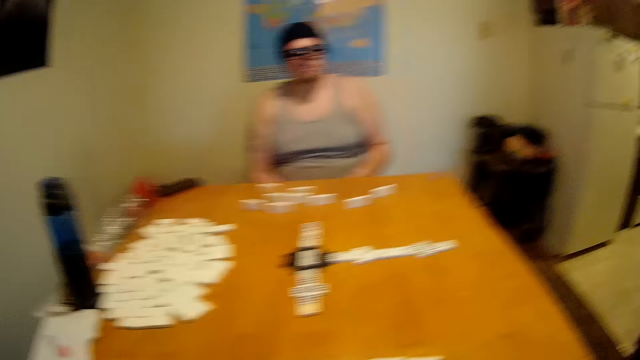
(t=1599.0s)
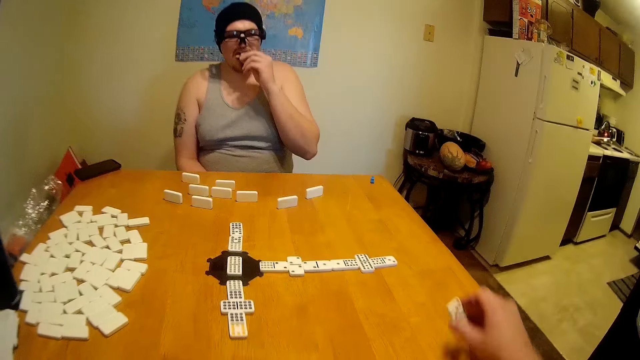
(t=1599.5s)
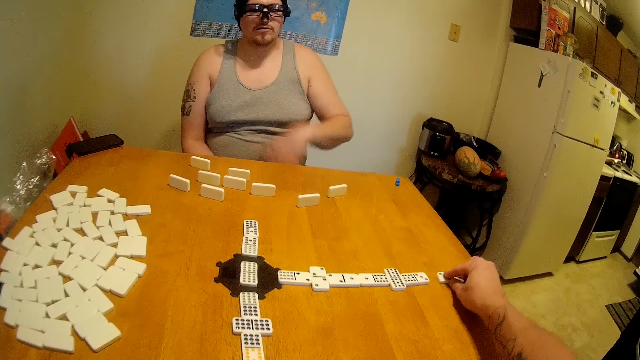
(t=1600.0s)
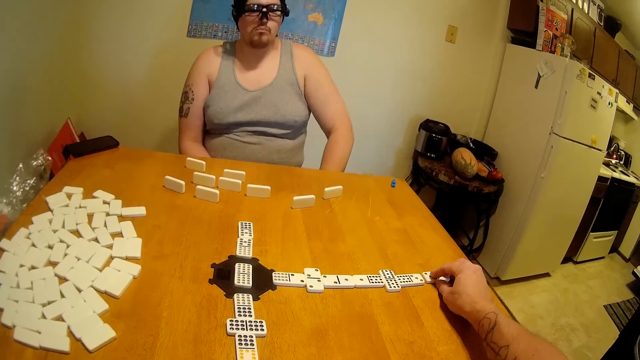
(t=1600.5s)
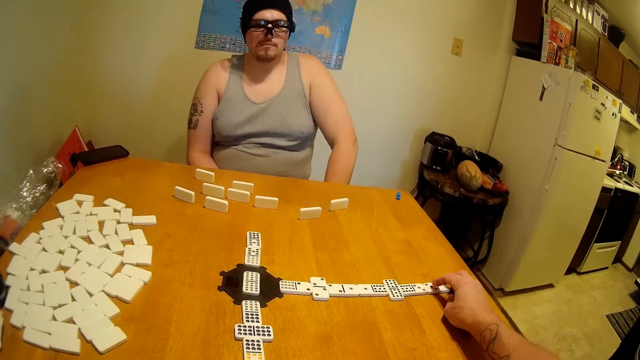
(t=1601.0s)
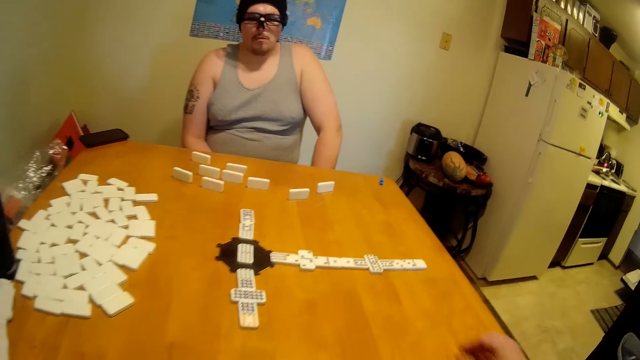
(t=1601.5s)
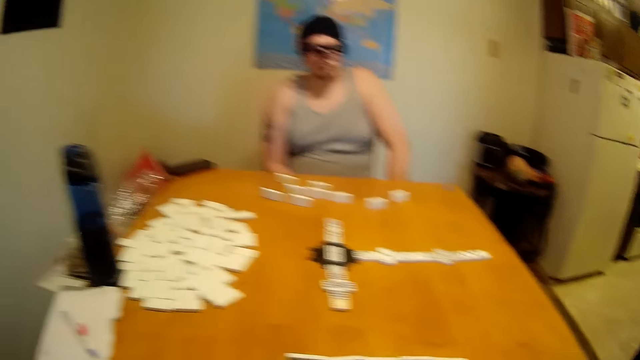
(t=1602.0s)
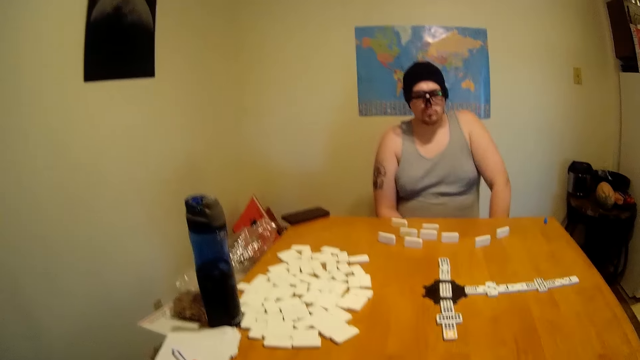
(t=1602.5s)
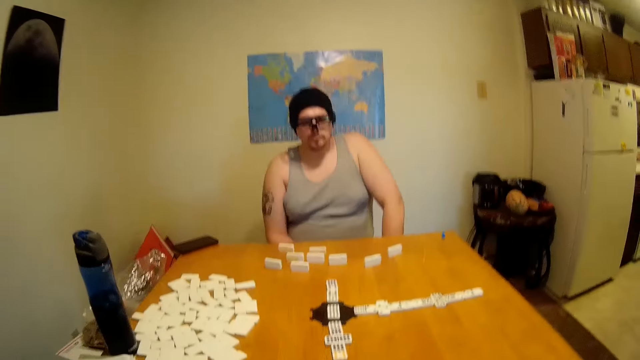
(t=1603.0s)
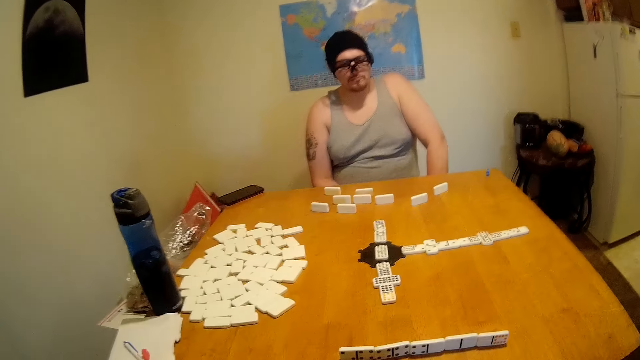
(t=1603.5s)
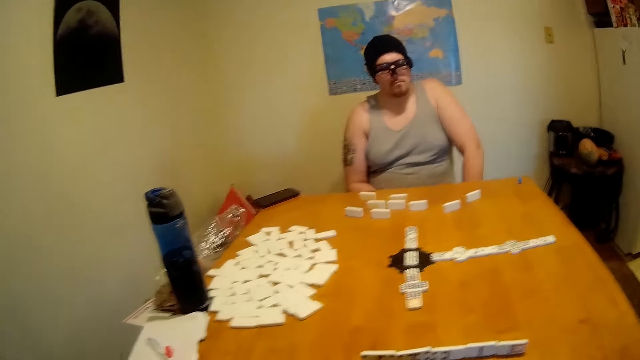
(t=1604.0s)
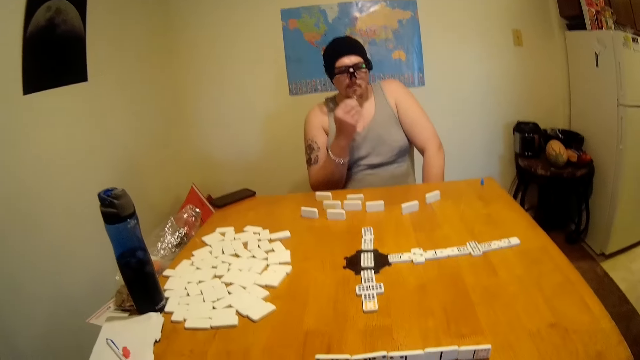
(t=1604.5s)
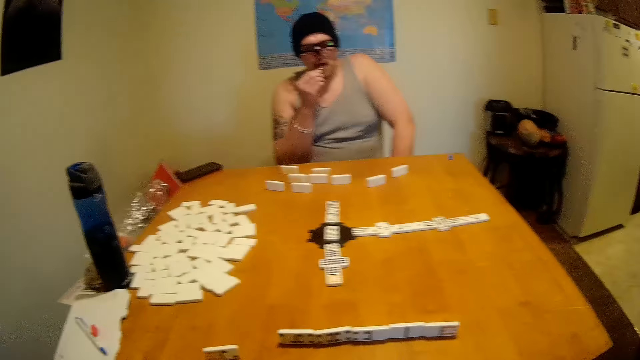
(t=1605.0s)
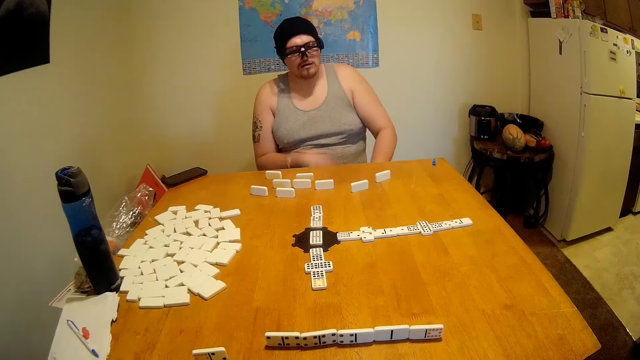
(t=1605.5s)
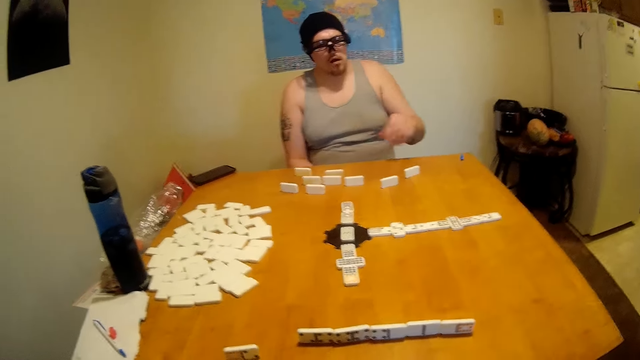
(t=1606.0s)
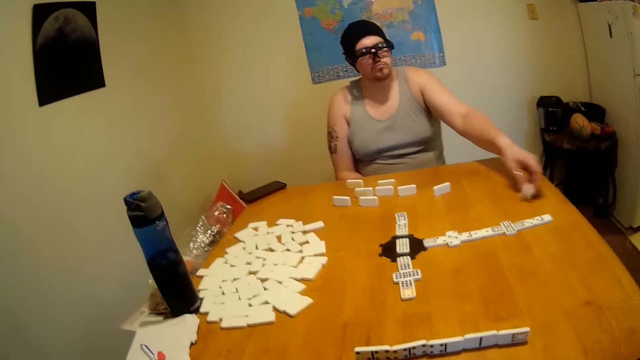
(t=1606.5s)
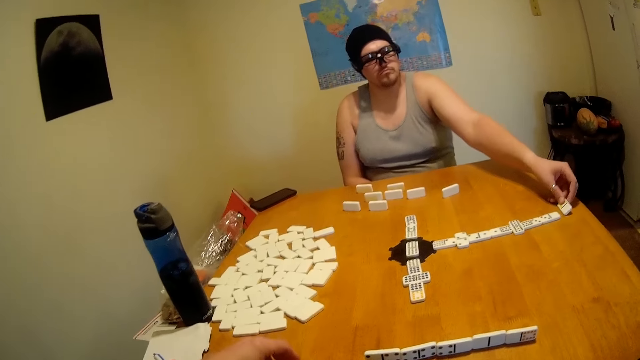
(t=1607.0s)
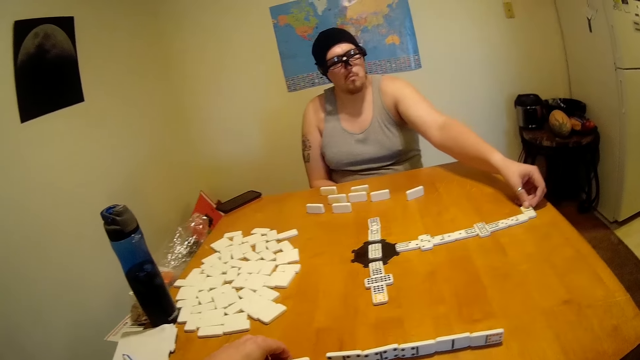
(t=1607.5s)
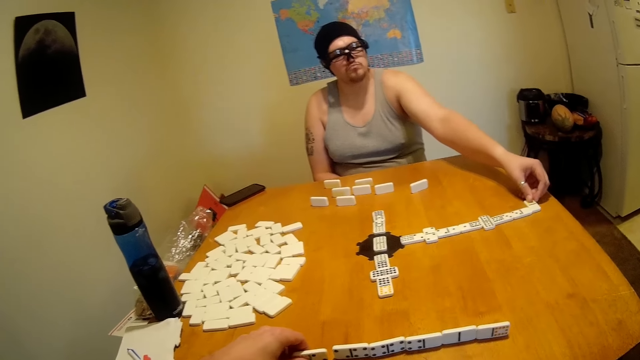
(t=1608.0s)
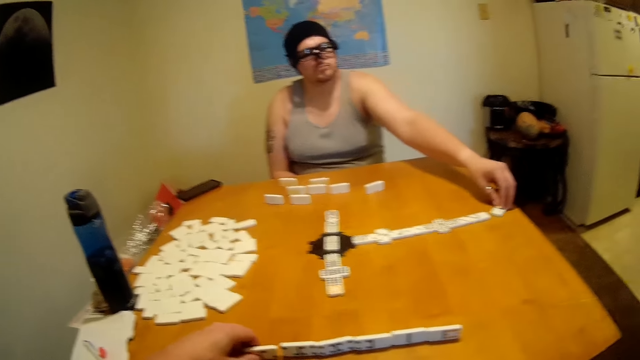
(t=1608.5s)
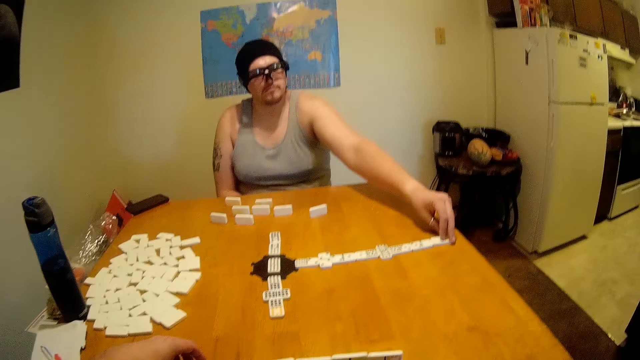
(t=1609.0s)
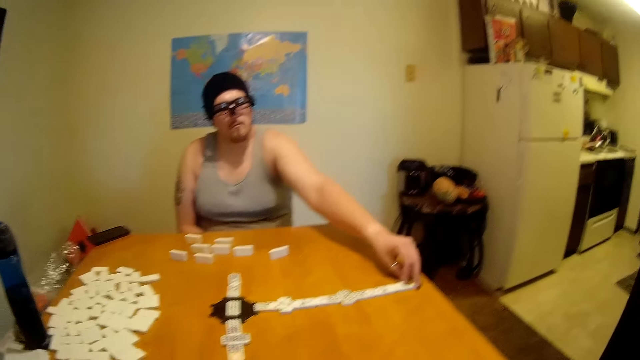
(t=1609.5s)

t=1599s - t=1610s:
The camera wearer lifts a tile from the table. They place the tile at the end of a domino chain. They look around the table. A man eats his snack. The man moves a tile on the table and places the tile at the end of the domino chain.

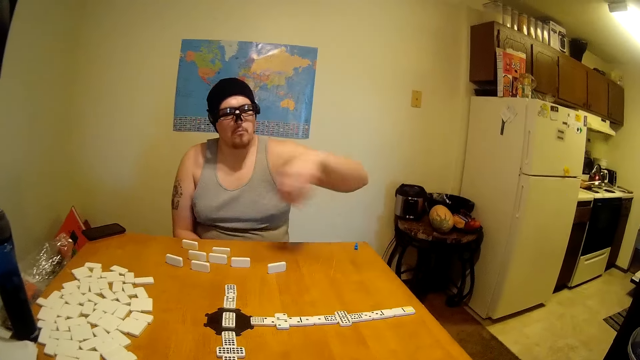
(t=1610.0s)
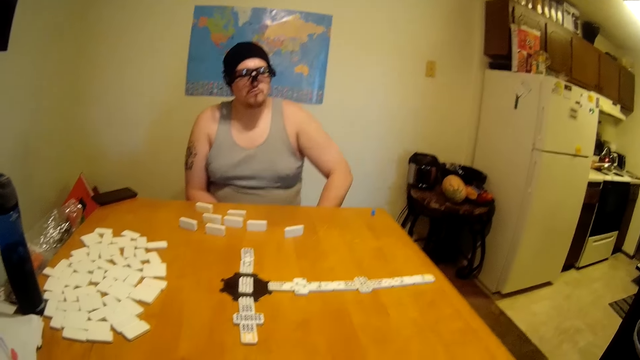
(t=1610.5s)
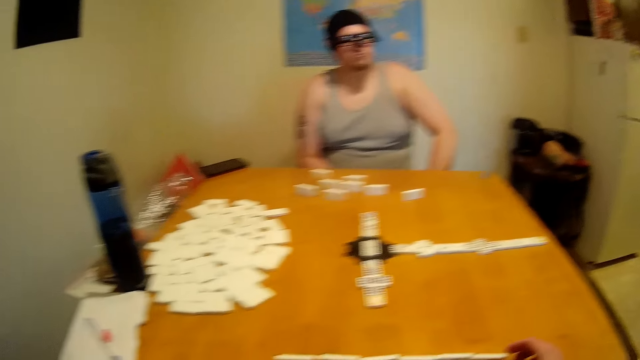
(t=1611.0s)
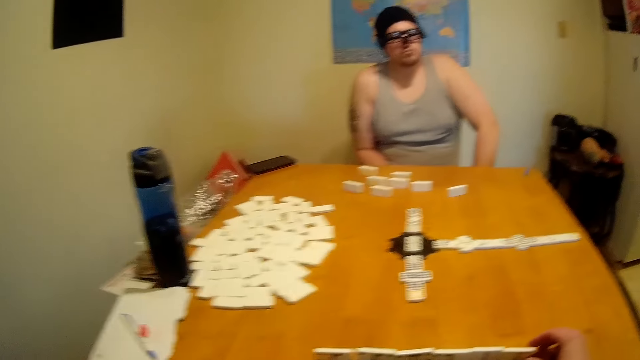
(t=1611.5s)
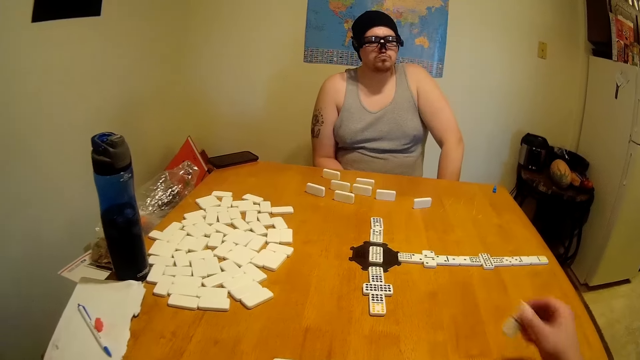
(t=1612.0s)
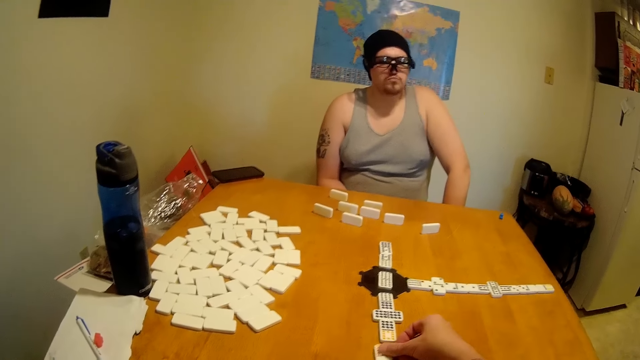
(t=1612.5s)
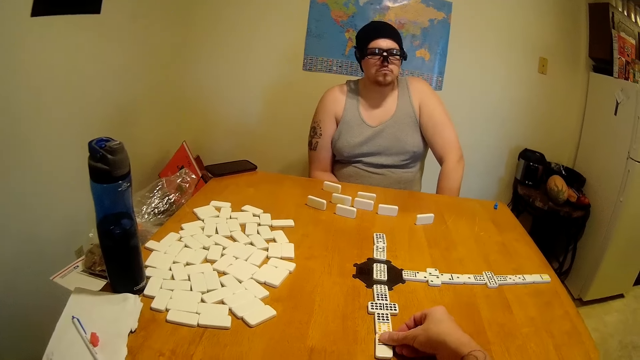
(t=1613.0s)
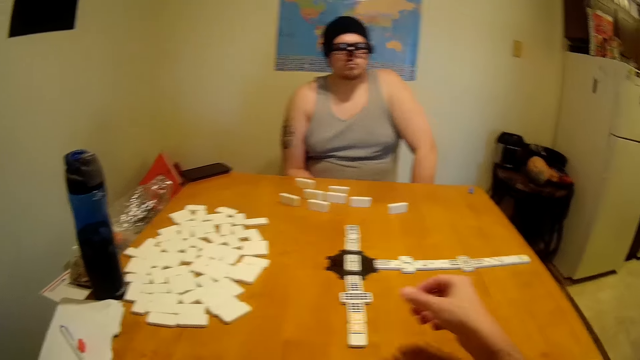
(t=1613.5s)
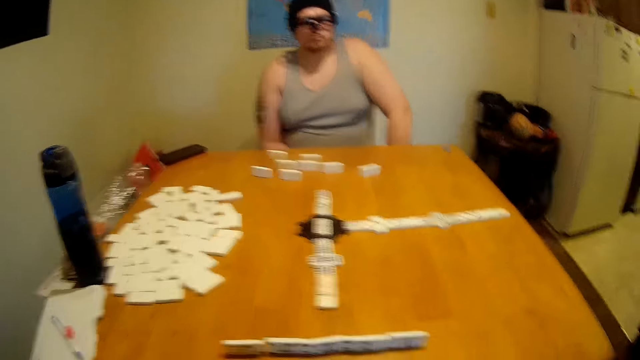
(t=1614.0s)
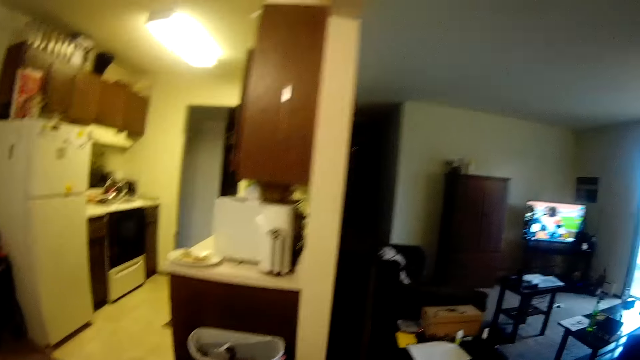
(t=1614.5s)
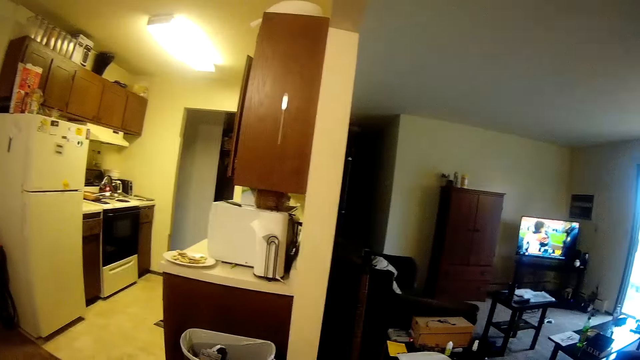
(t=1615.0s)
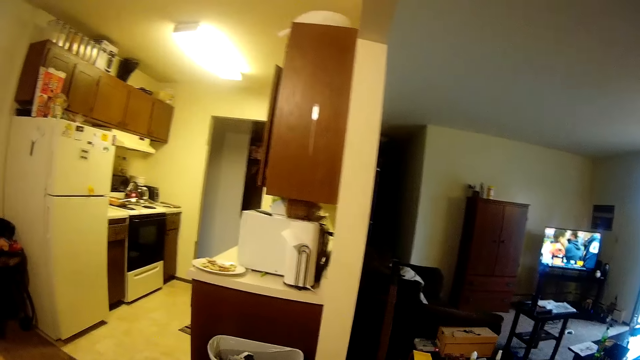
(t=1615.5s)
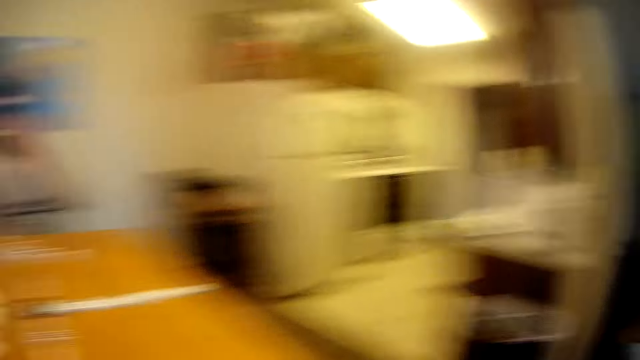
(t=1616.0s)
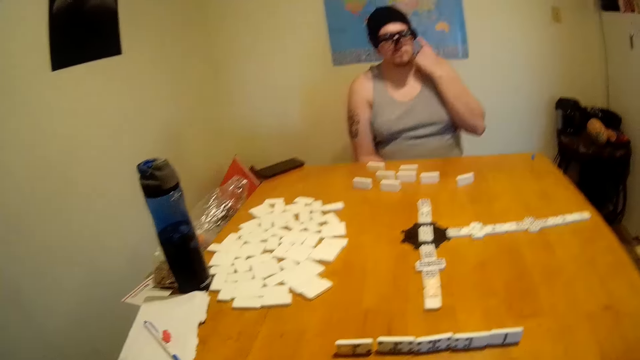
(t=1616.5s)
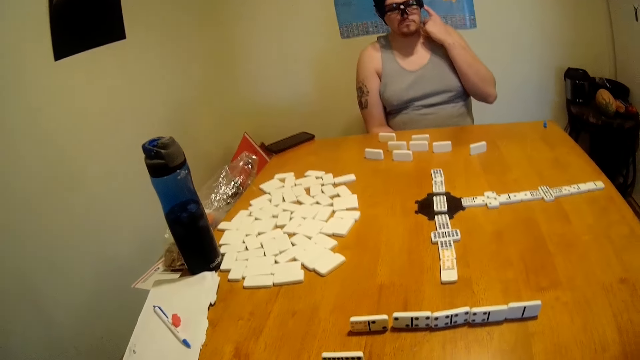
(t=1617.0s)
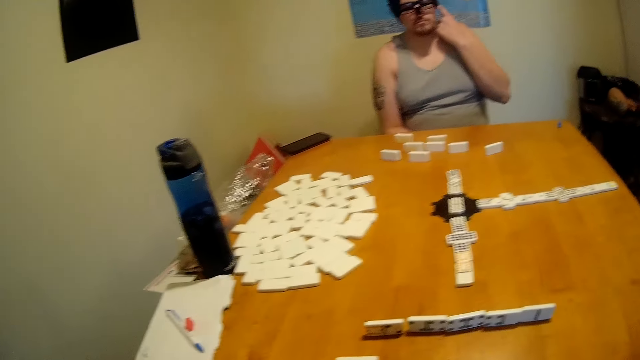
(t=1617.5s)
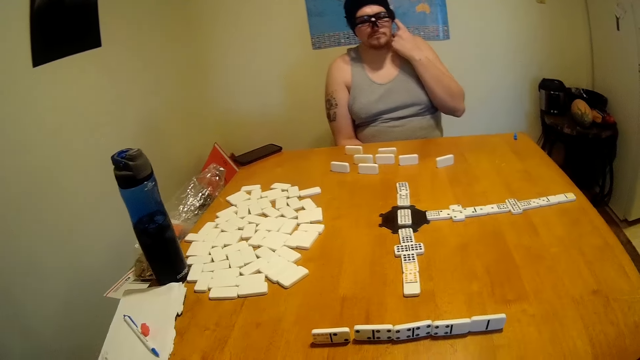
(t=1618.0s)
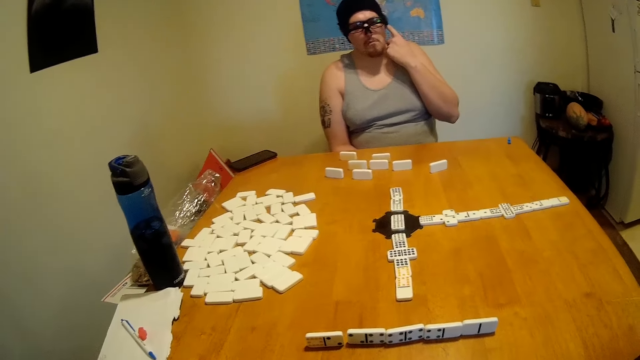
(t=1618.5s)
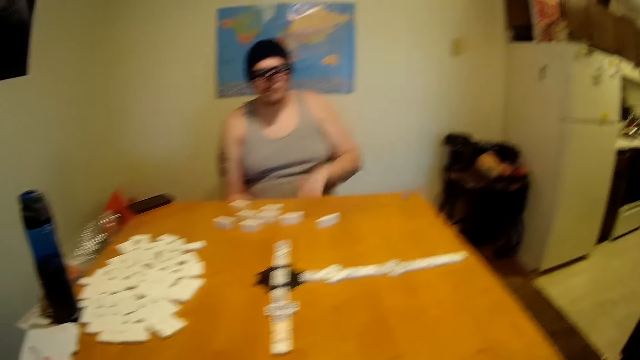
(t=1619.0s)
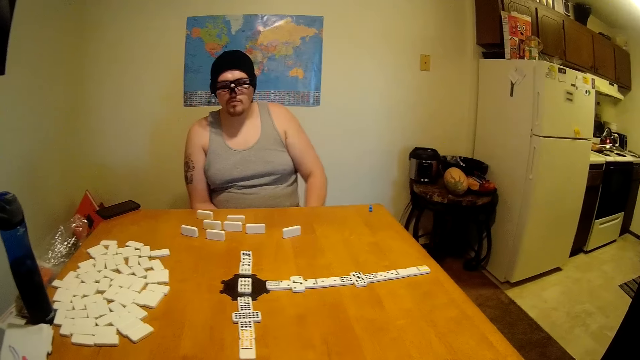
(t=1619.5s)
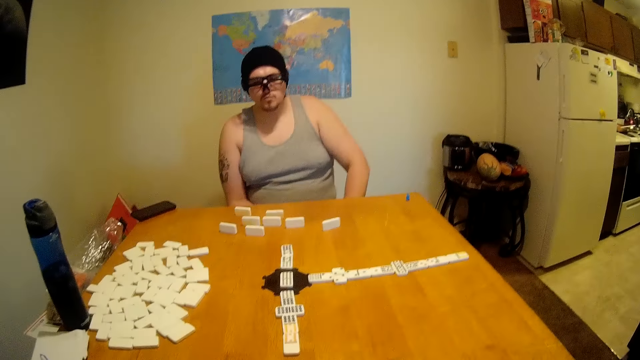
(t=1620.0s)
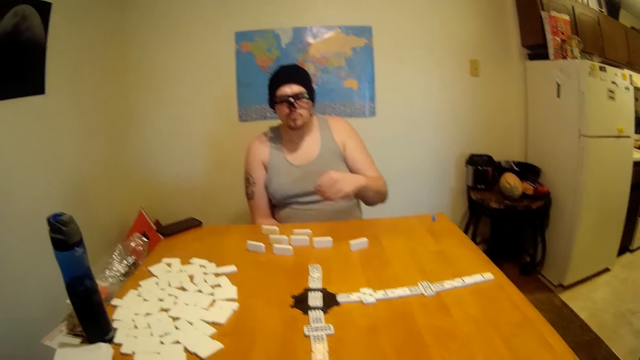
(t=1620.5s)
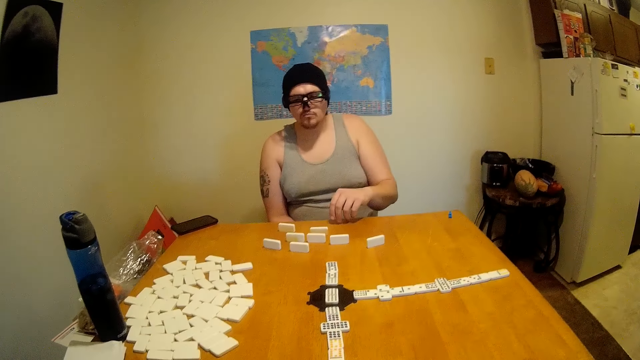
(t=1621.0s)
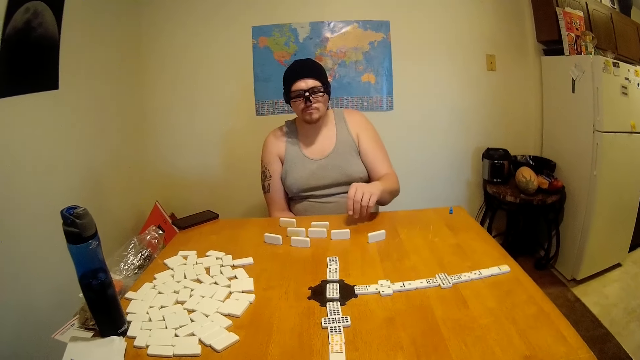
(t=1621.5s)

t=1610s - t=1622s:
A man places his hand below the table. The camera wearer lifts a tile from the table. They place the tile at the end of a domino chain. They watch television. They look around the table.
